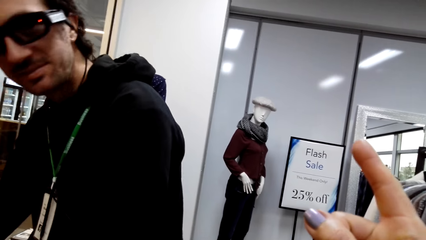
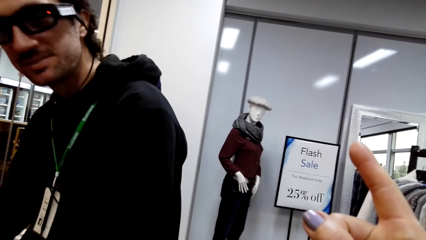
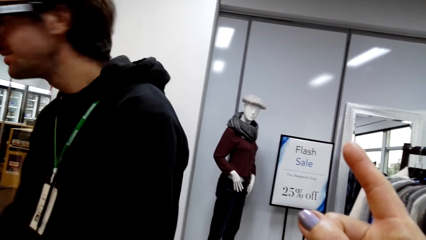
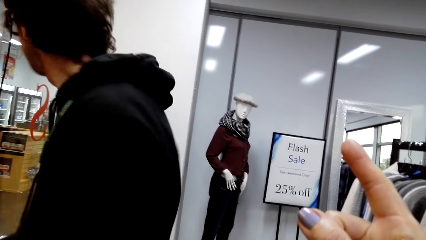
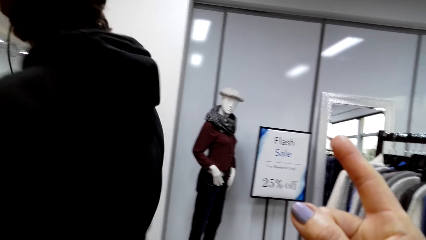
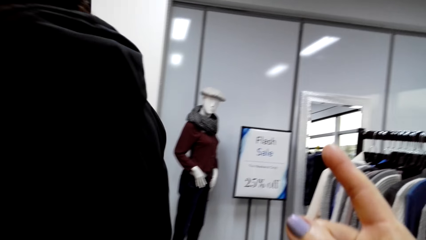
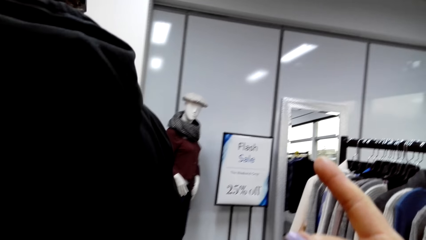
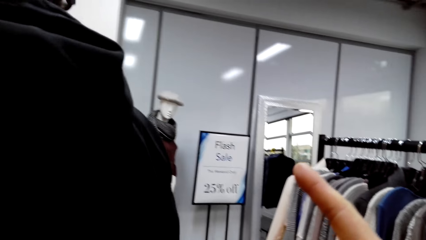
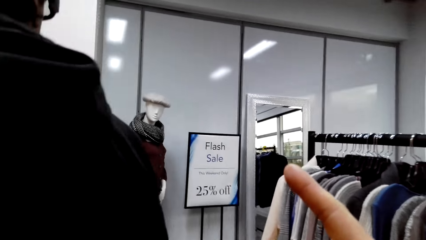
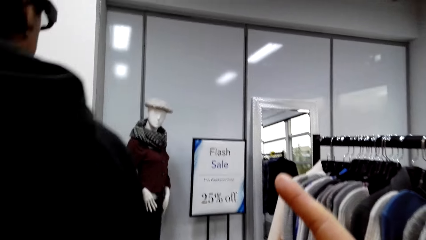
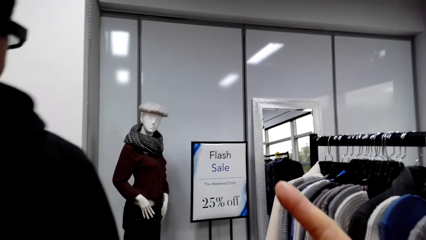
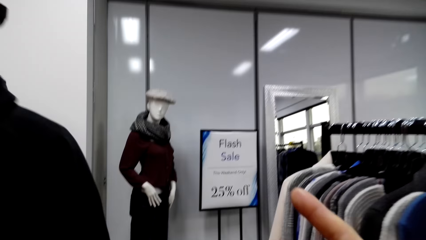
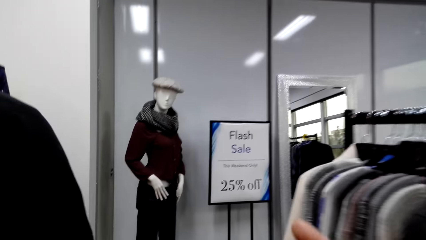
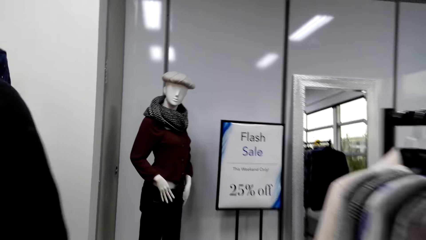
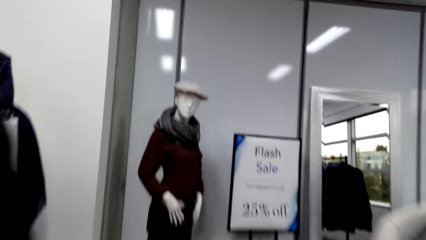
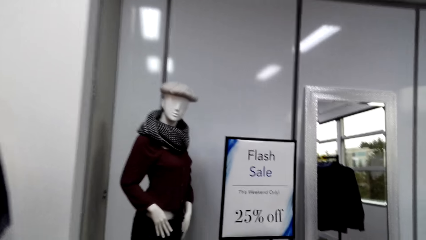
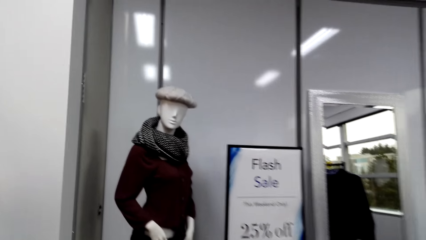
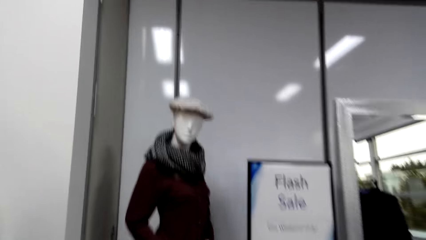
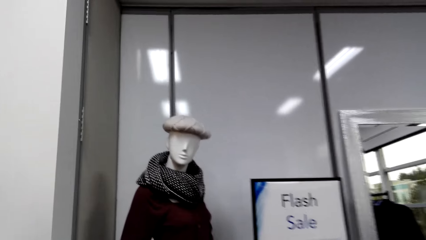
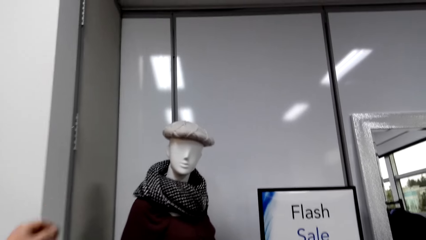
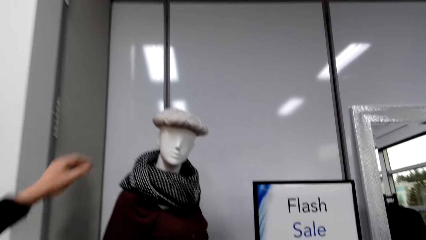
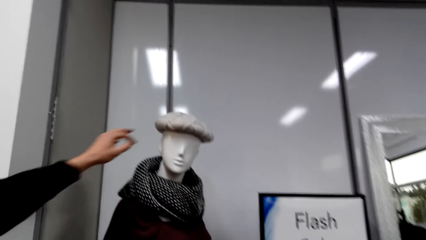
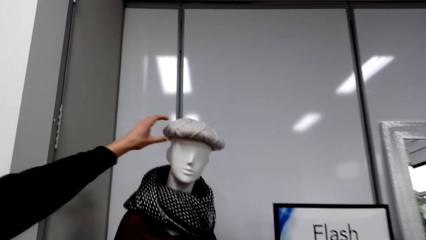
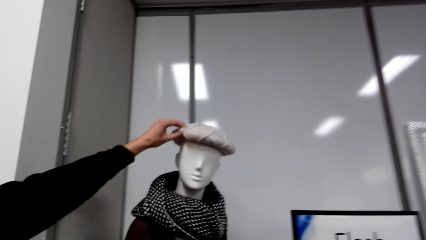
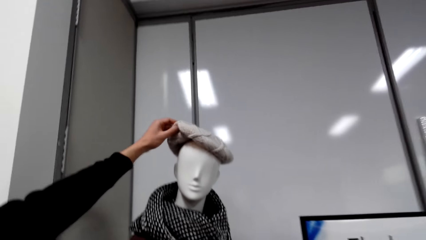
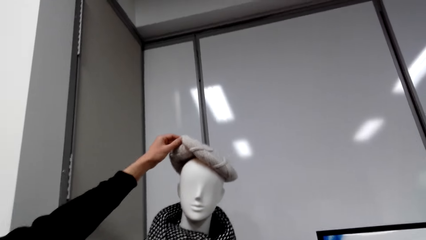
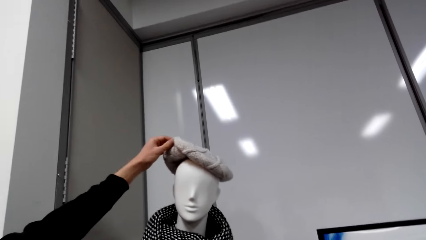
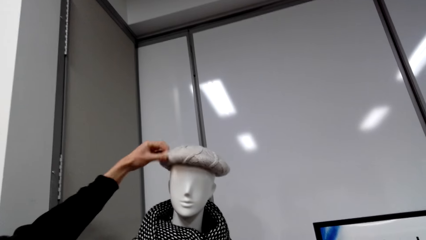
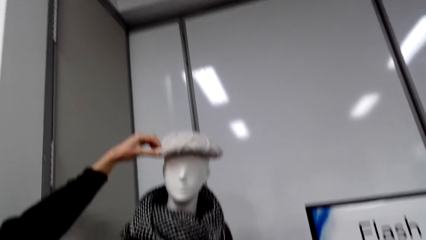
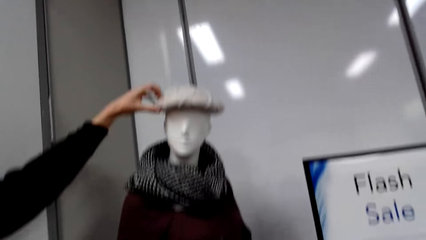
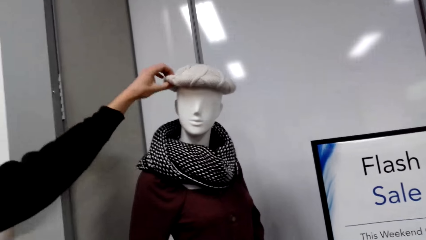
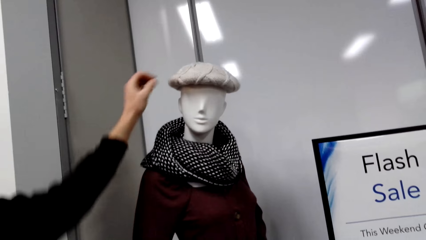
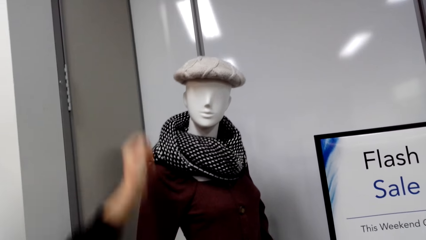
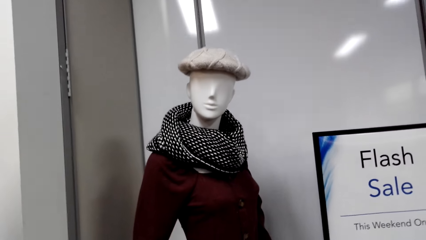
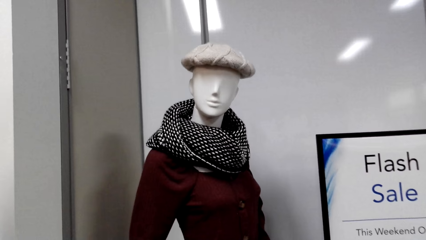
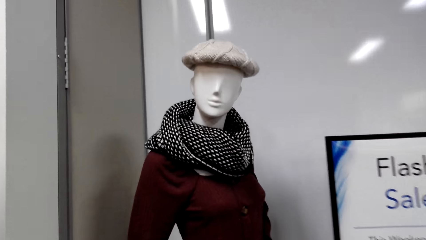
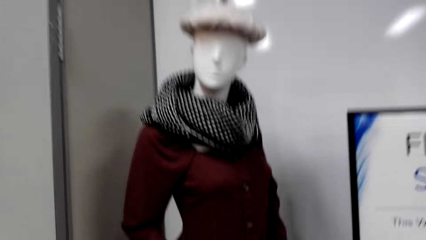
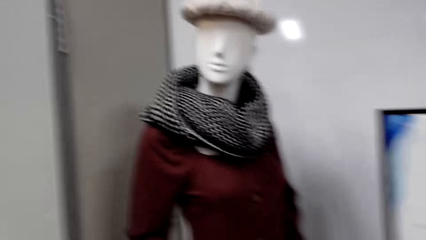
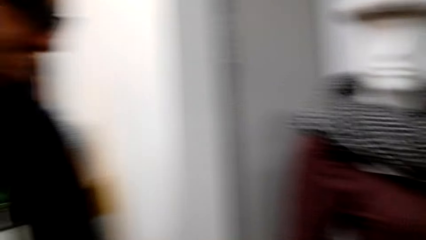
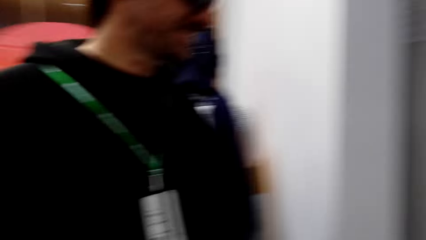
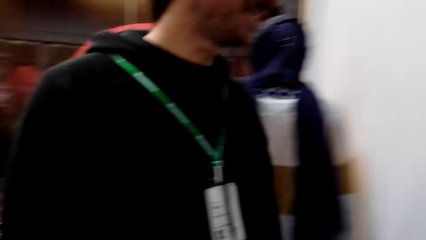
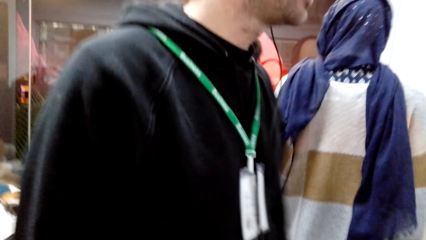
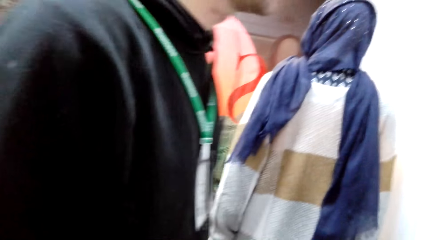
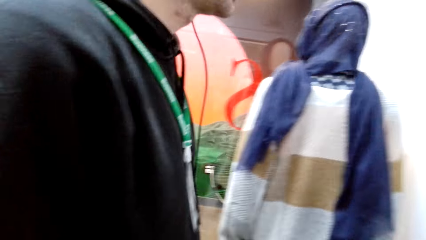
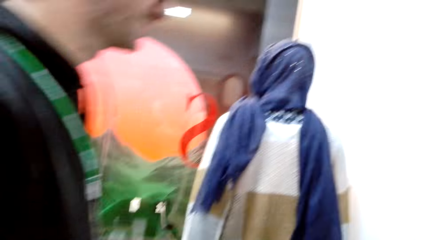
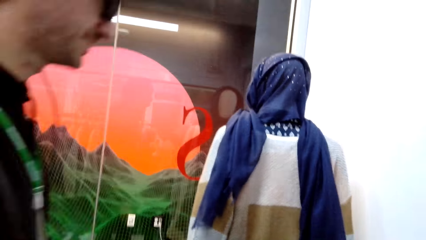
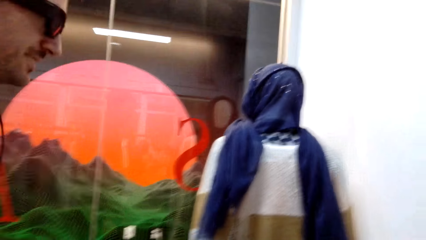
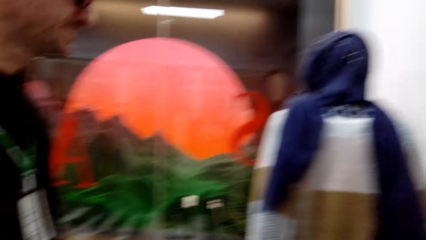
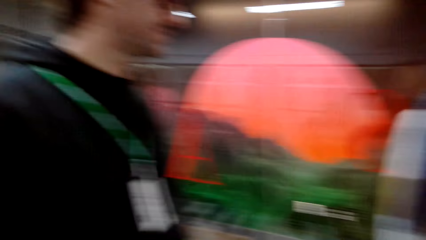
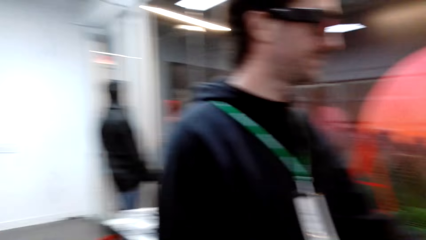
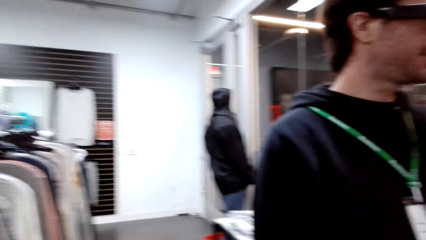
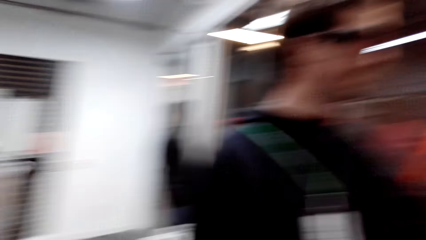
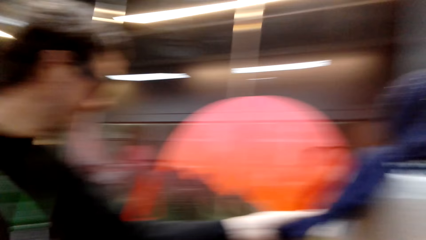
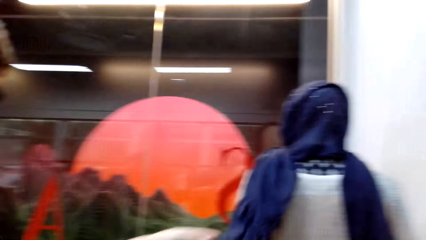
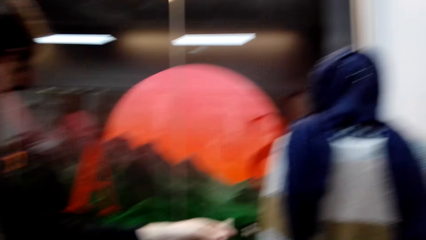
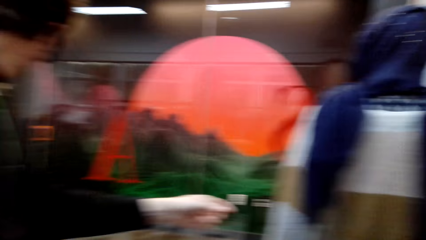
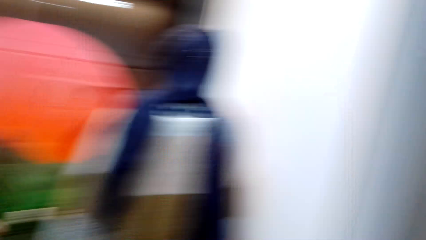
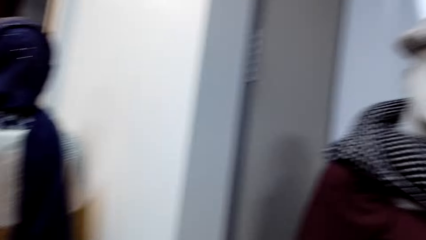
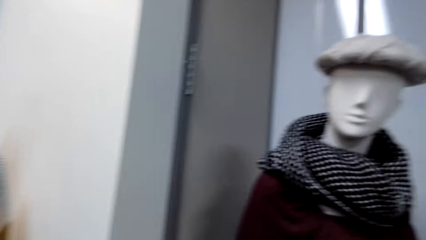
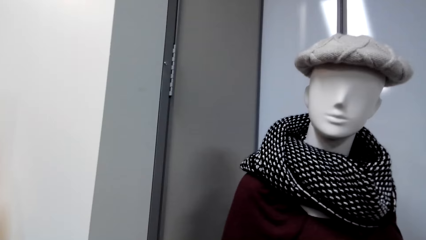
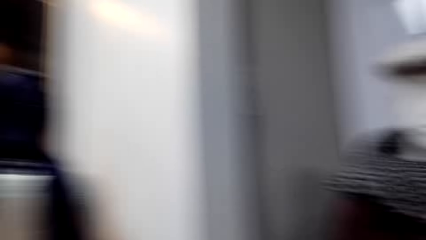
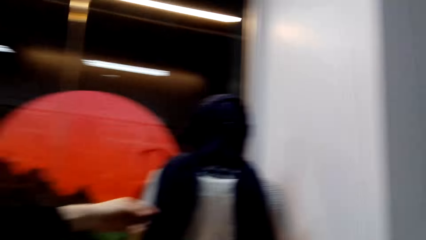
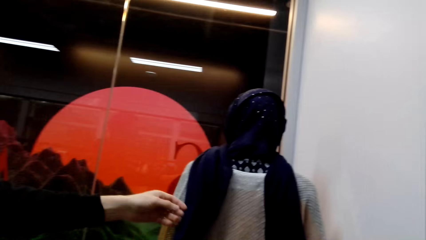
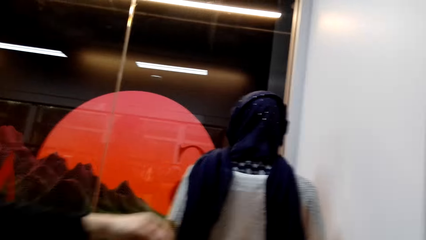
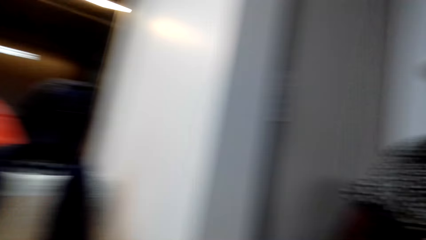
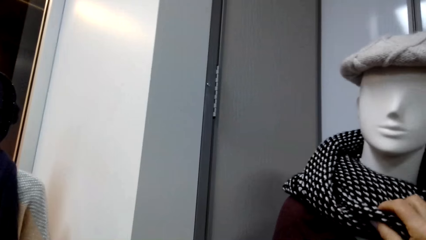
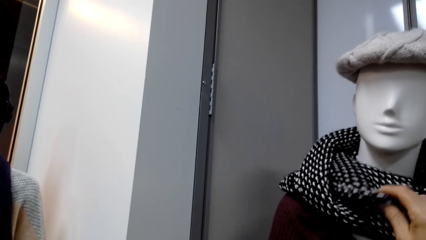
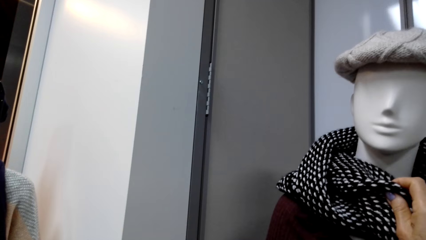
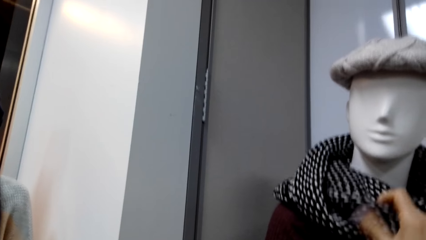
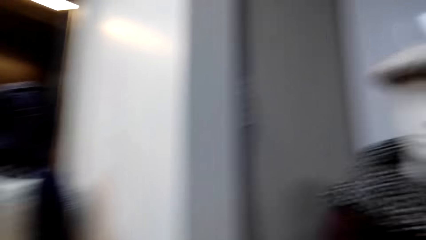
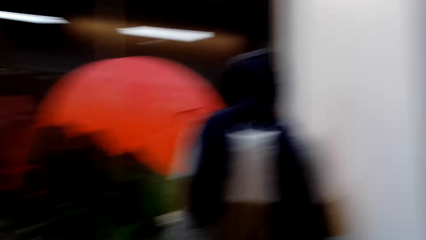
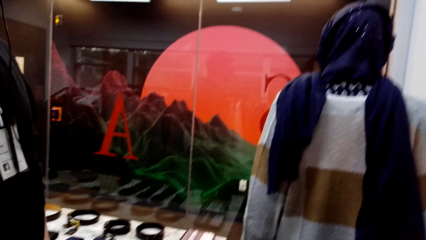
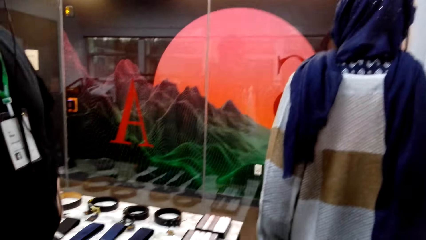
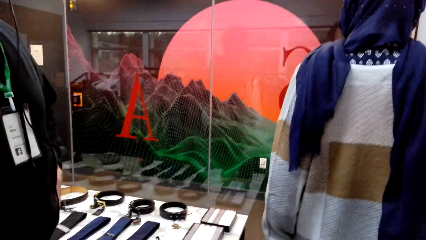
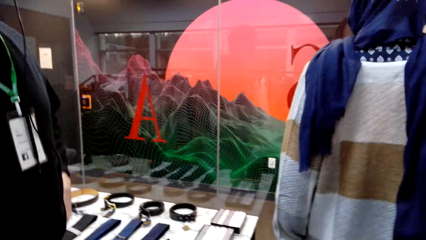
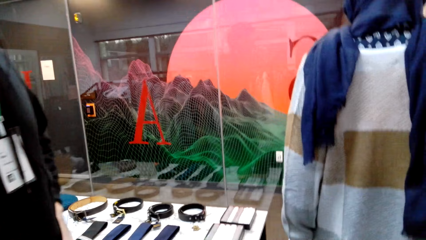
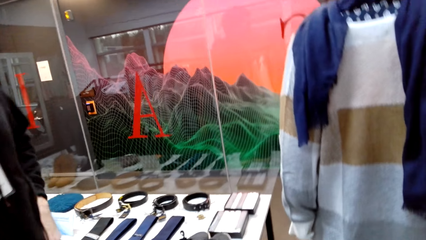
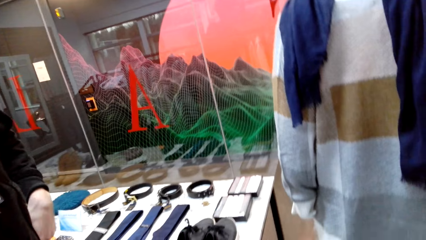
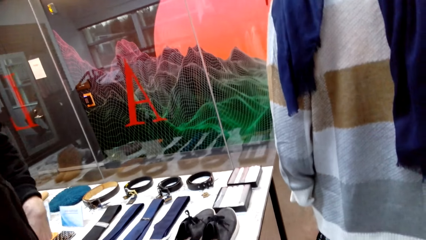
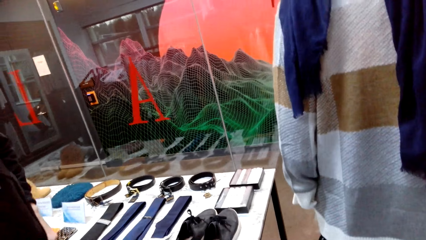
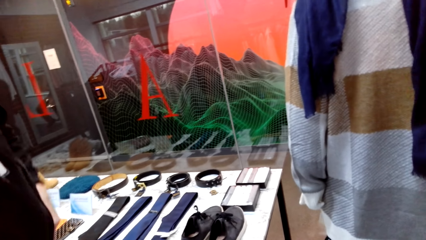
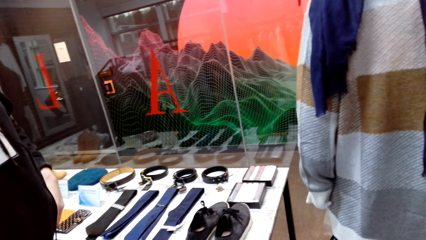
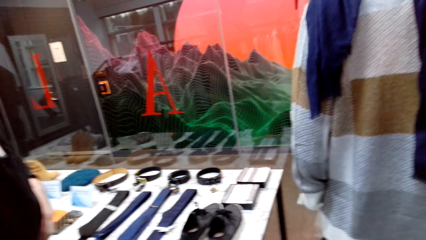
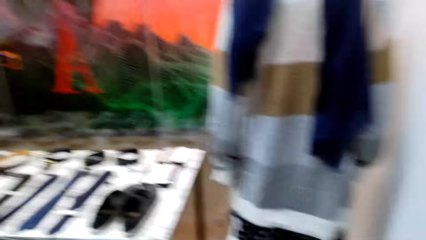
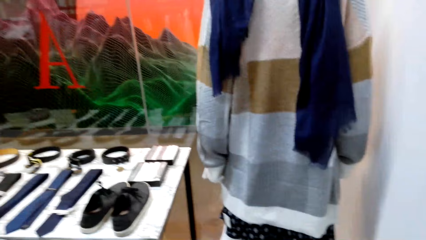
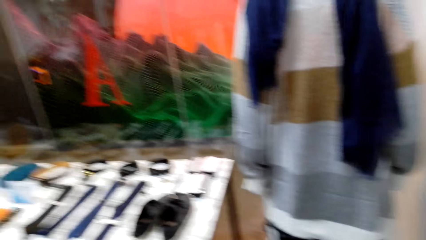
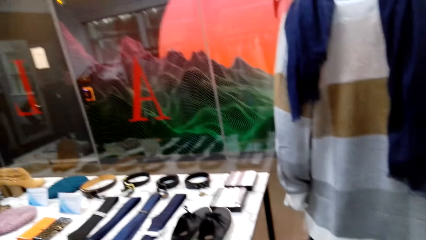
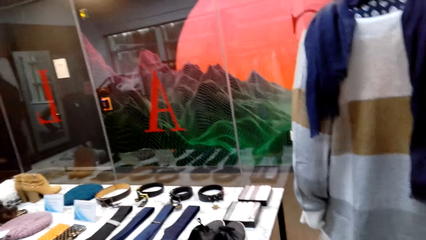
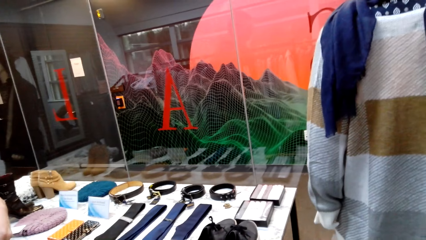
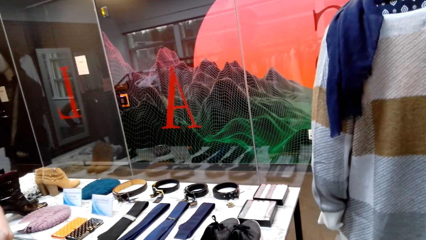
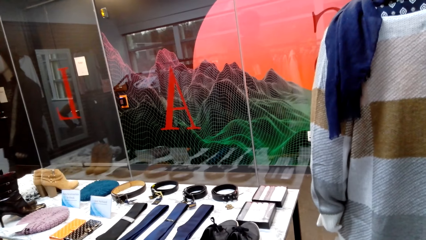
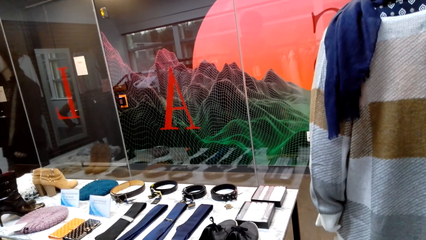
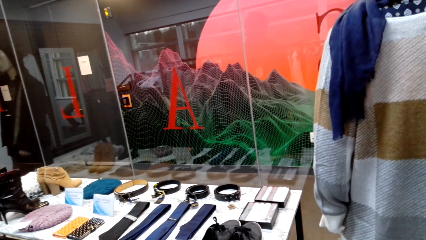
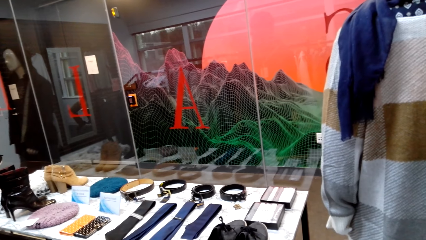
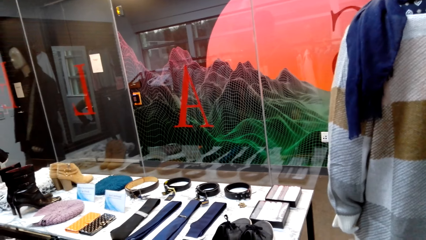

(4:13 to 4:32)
The camera wearer does a hand movement. A male converses with the camera wearer. The male walks around the store and converses with the camera wearer. The male touches a cap with a hand. The male converses with the camera wearer. The male touches a scarf with a hand. The camera wearer converses with a person. They touch the scarf with a hand. They converse with the person.
